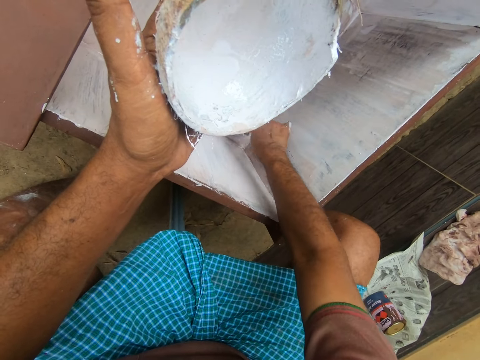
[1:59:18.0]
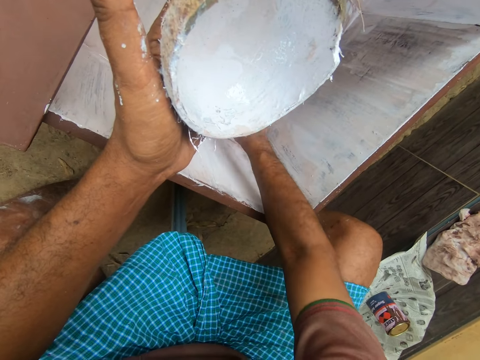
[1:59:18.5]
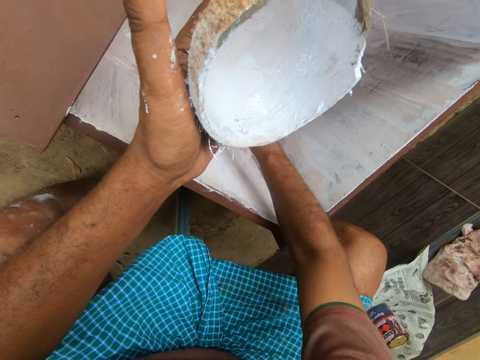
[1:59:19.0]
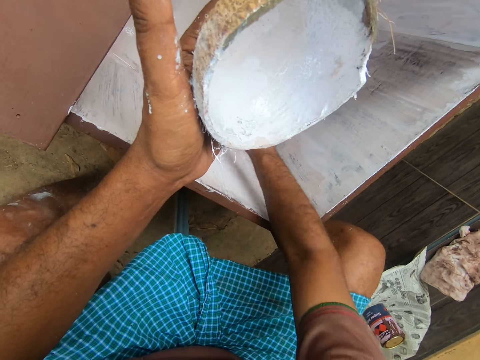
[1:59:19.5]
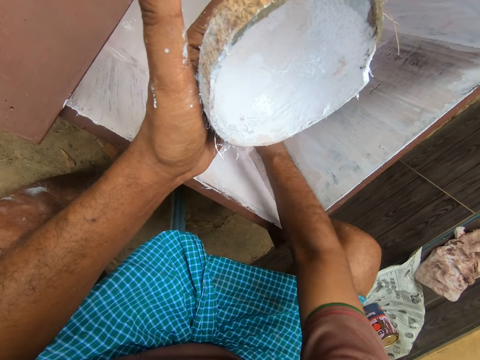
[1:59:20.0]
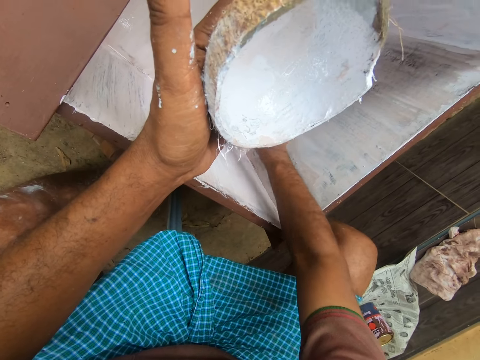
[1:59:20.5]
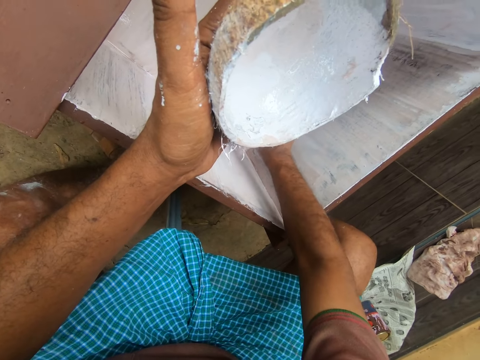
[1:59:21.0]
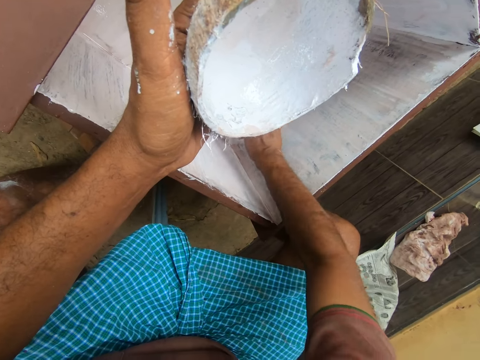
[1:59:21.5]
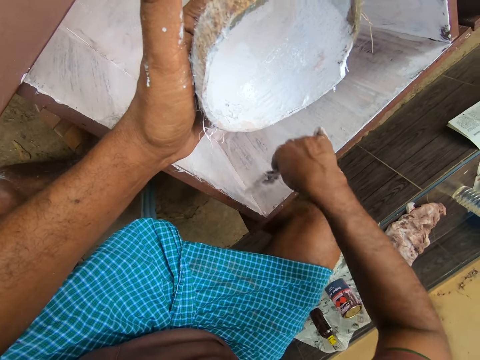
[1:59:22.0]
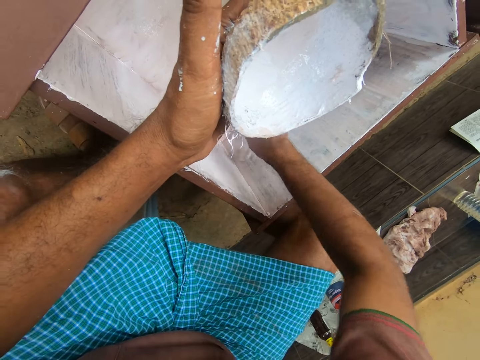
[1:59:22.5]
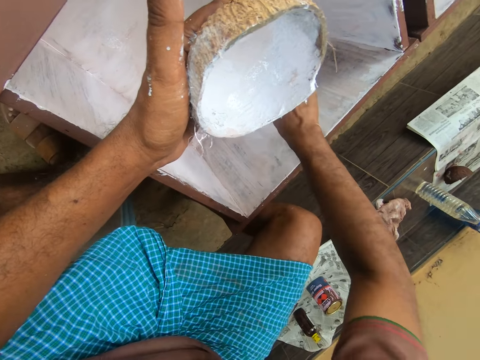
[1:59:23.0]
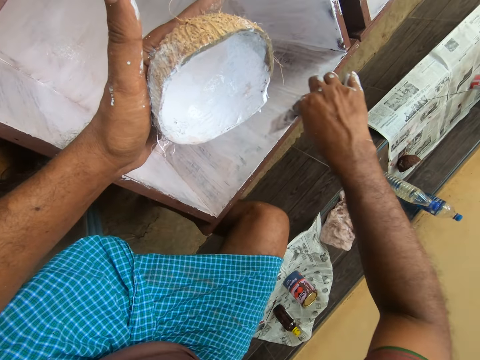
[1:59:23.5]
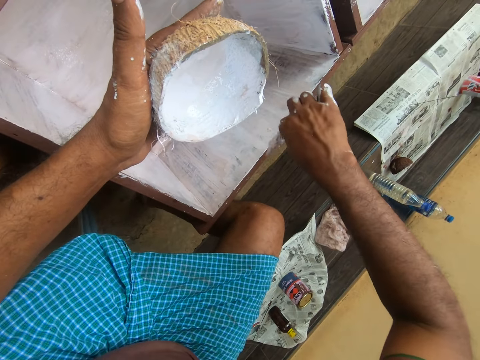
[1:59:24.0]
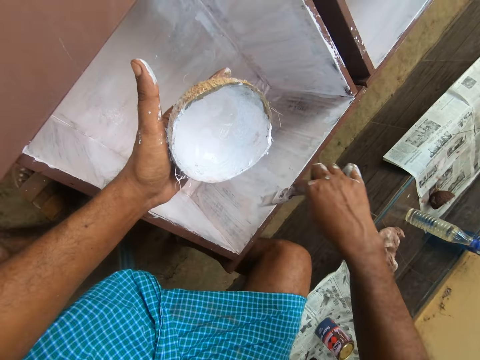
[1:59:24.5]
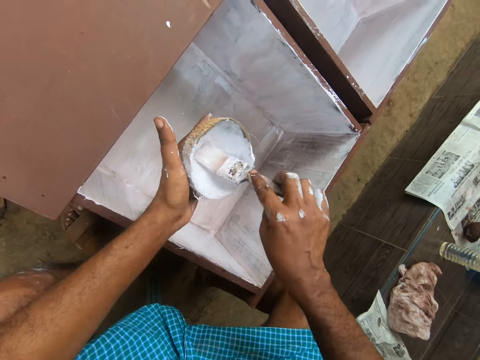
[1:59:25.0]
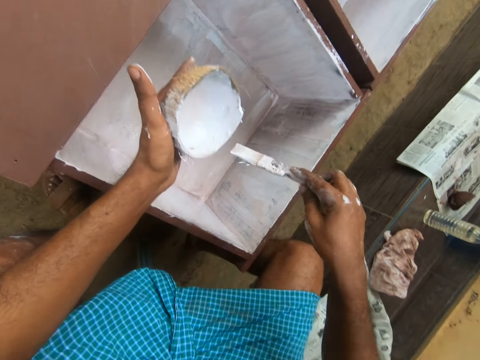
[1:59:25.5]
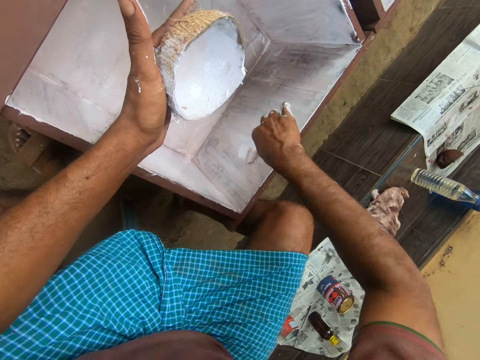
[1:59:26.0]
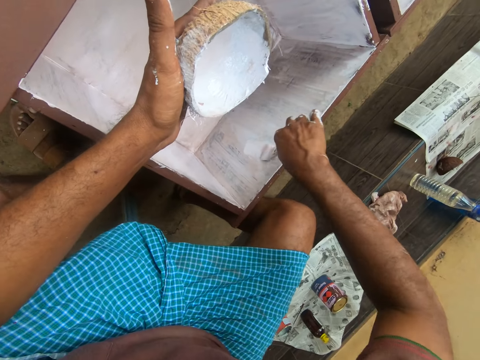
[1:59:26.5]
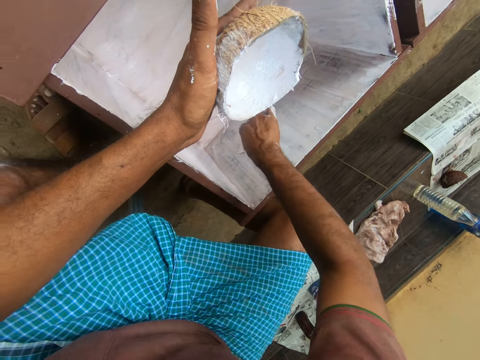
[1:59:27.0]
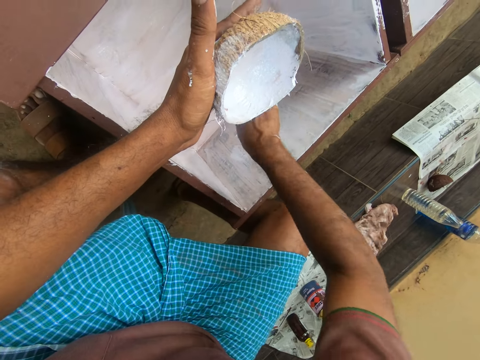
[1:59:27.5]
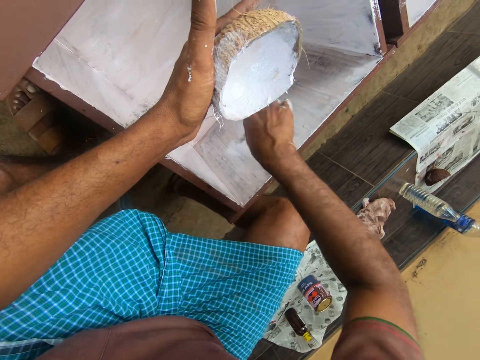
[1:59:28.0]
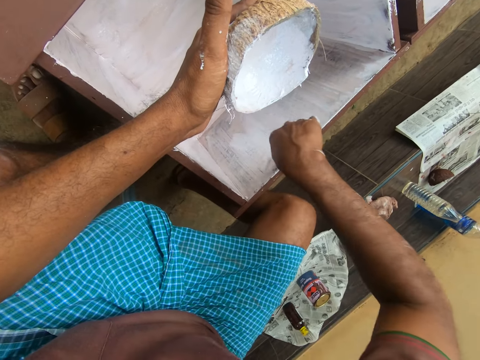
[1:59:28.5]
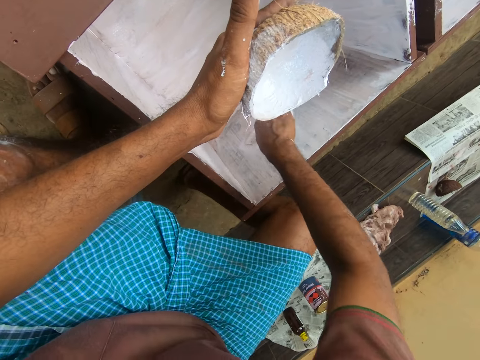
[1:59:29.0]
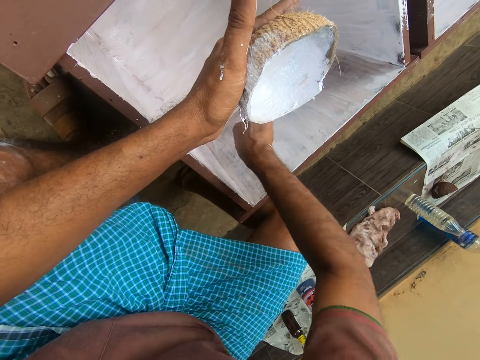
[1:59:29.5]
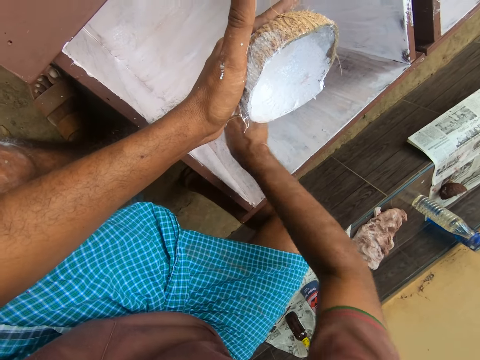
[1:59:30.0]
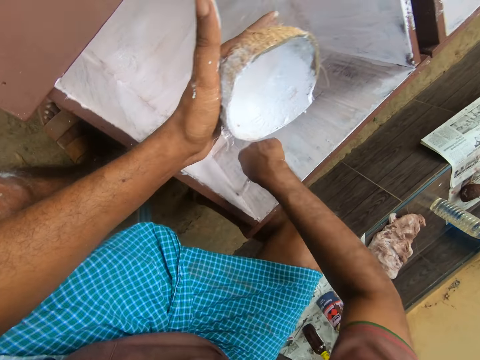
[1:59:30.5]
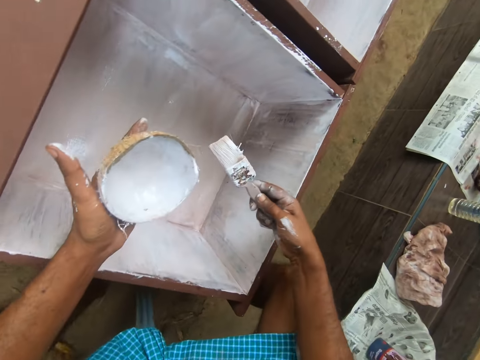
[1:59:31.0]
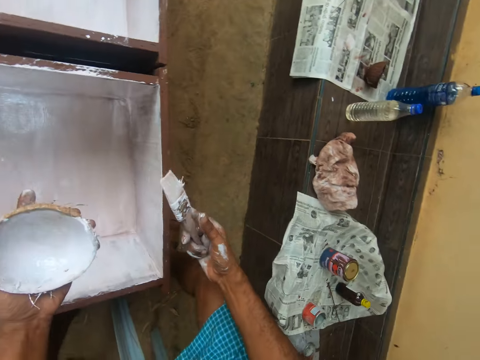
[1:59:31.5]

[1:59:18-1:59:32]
The camera wearer scoops paint in the coconut shell with the paintbrush. He paints the wardrobe with the paintbrush with his right hand. He stands up from the chair. He stares around.
